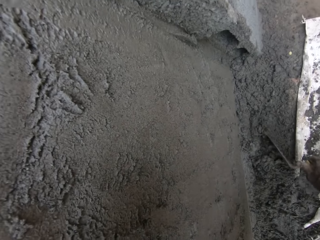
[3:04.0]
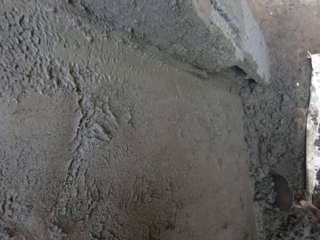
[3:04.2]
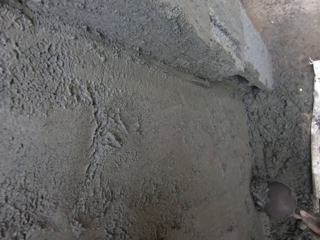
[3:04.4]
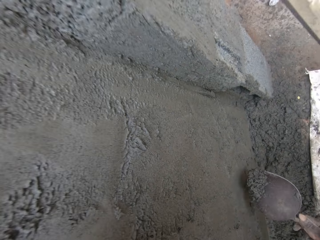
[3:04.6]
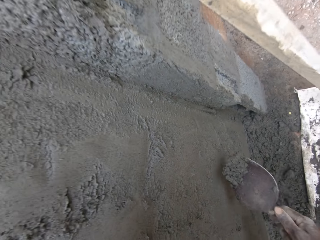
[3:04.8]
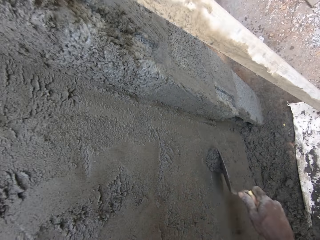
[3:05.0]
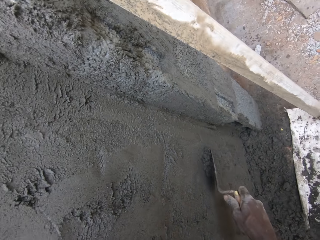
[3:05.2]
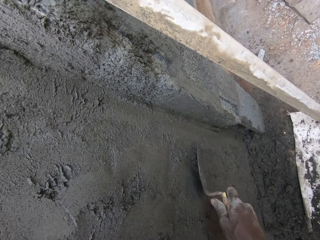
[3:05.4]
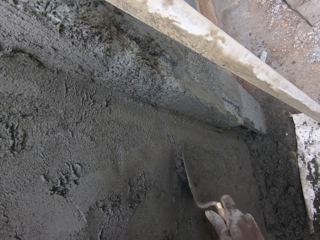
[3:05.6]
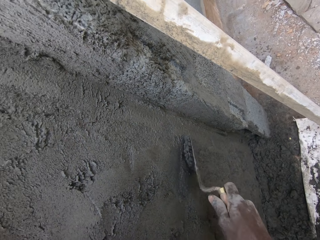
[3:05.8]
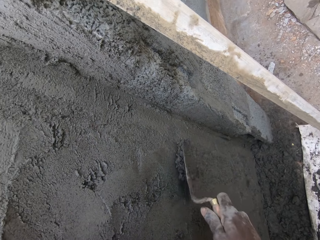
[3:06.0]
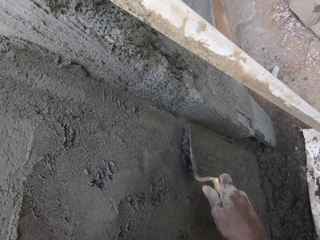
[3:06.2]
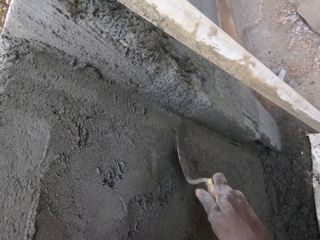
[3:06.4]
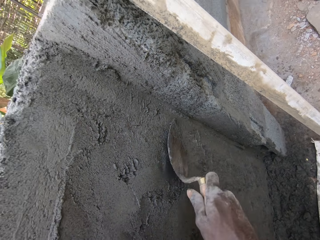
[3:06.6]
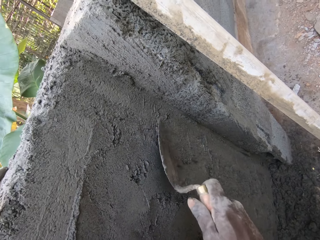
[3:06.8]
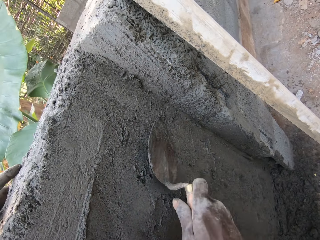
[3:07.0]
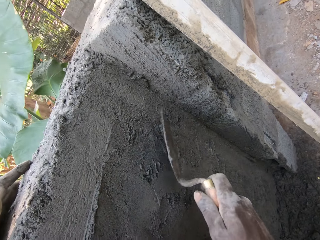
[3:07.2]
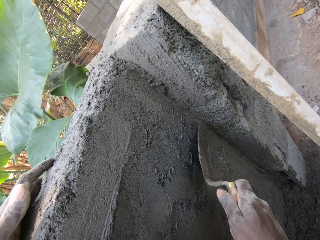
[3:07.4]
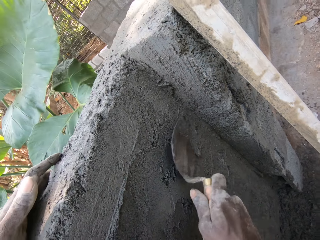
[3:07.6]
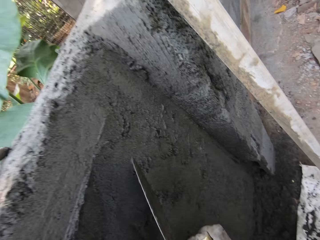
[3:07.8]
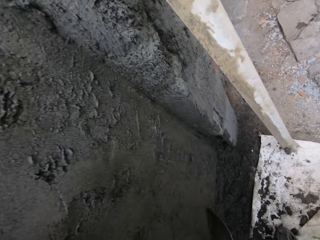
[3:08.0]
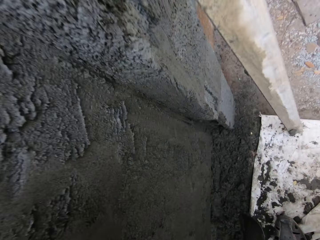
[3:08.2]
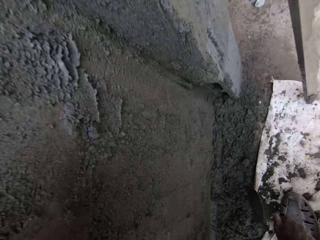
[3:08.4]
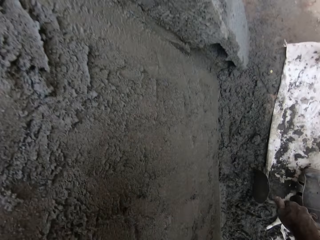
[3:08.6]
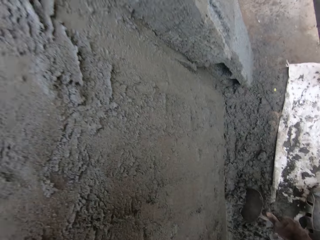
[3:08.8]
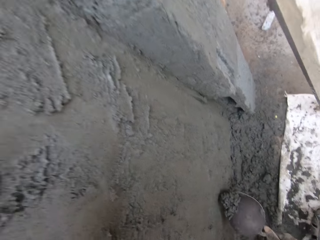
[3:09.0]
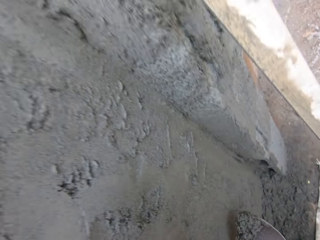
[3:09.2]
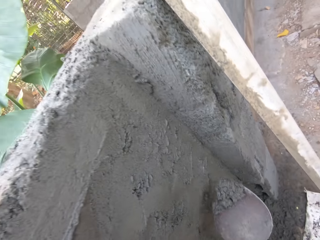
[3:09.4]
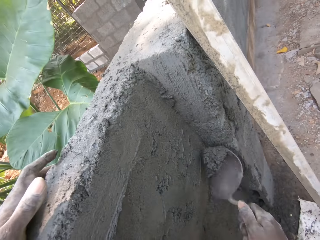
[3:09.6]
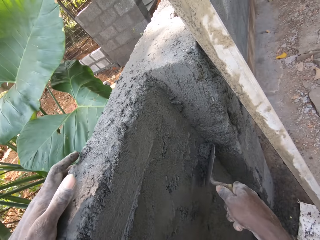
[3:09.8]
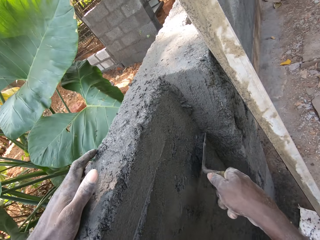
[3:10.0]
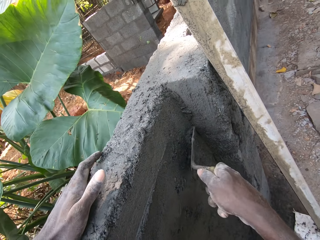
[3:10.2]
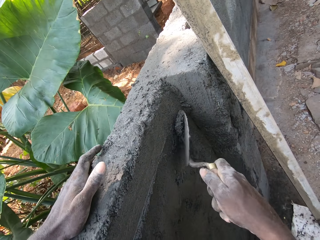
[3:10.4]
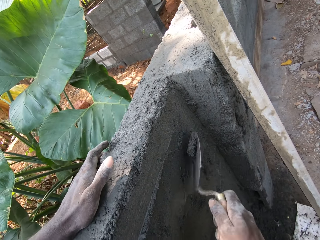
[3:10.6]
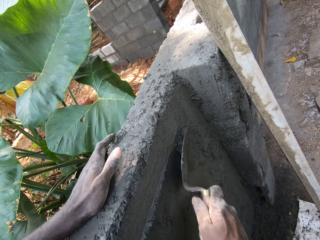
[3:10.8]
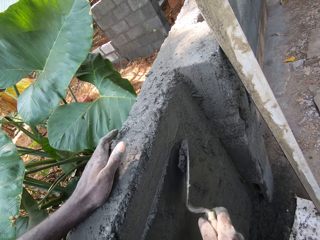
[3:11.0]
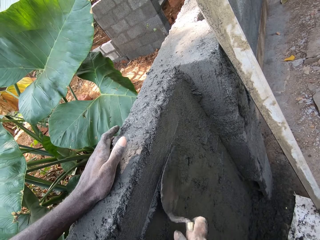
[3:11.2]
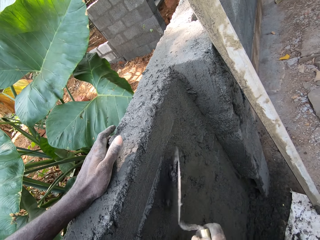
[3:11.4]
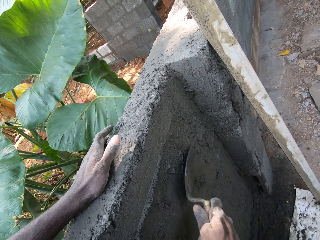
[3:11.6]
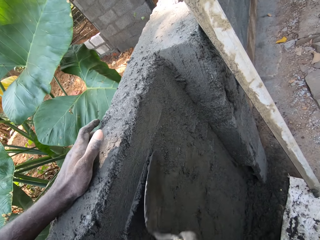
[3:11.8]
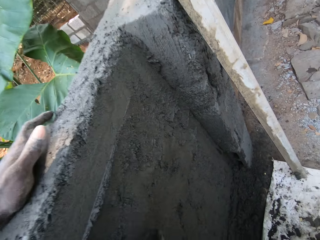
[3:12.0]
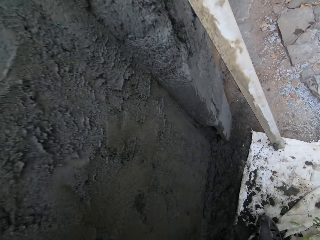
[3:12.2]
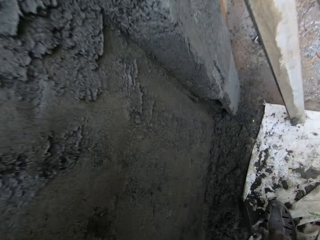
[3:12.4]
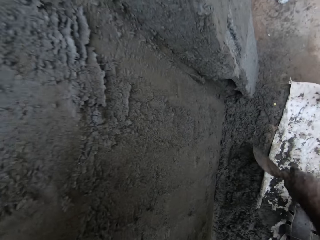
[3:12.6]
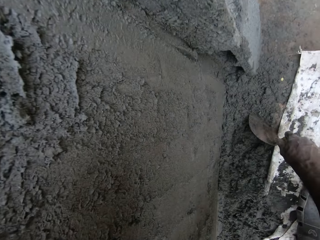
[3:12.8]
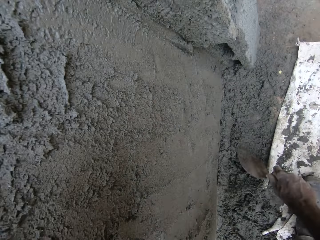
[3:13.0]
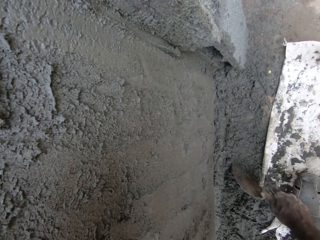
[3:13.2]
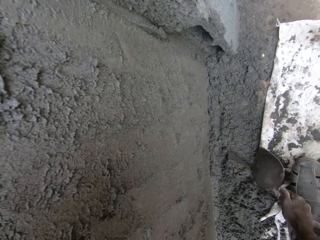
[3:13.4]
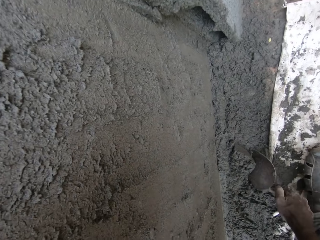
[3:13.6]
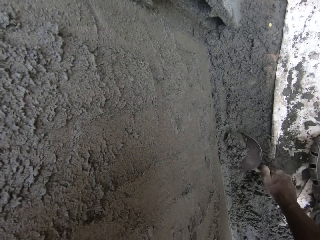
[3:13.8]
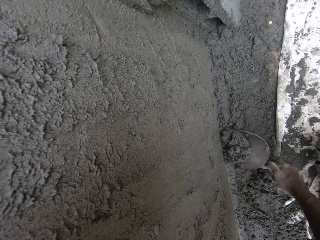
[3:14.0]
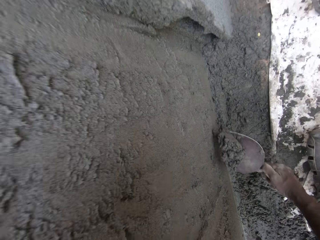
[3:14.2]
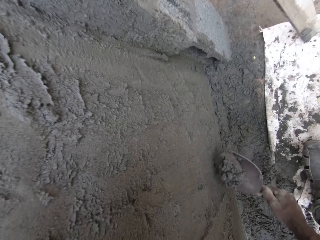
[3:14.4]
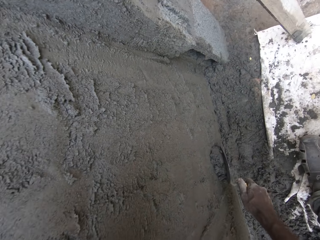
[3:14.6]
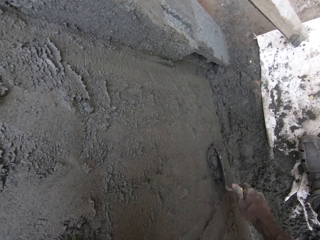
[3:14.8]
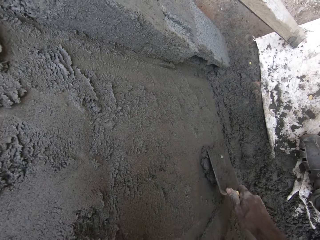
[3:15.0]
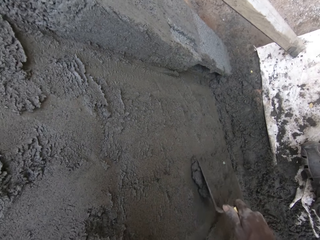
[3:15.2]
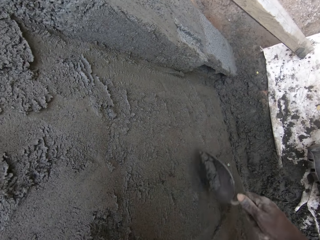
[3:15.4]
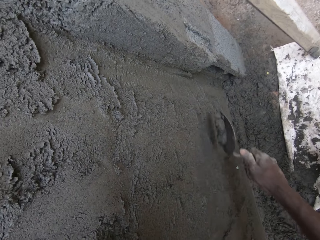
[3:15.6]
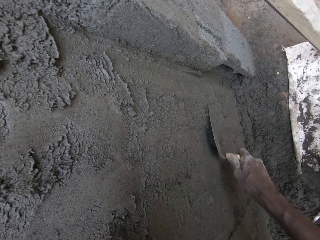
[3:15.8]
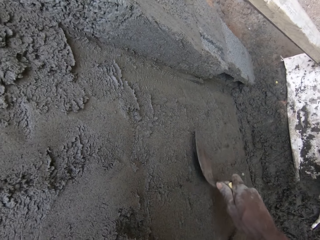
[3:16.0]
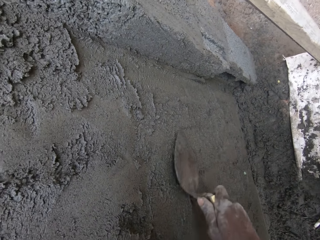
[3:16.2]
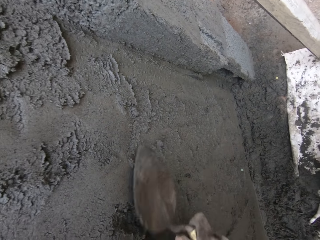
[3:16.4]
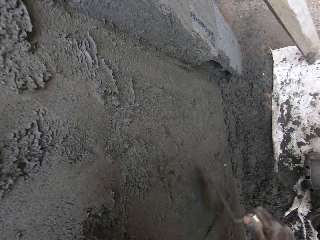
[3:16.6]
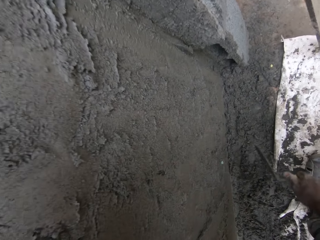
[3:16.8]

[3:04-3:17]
The camera wearer scoops cement from the ground with the hand trowel in his right hand. He plasters the wall with the hand trowel in his right hand. He scoops the cement from the ground with the hand trowel in his right hand. He plasters the wall with the hand trowel in his right hand. He scoops the cement from the ground with the hand trowel in his right hand. He plasters the wall with the hand trowel in his right hand.

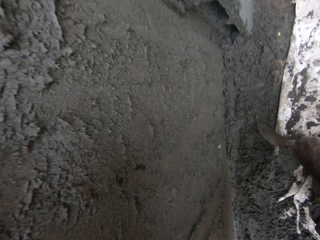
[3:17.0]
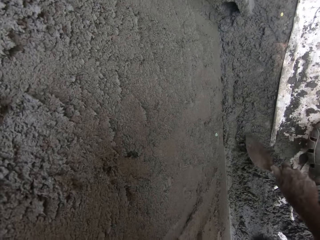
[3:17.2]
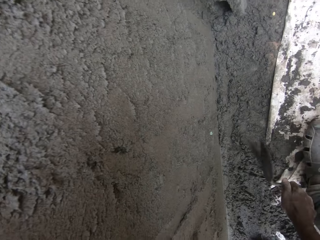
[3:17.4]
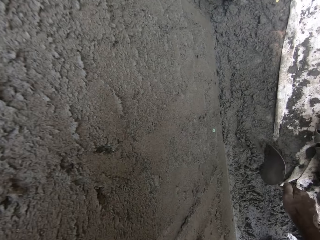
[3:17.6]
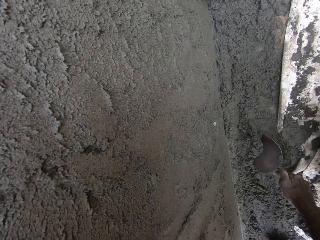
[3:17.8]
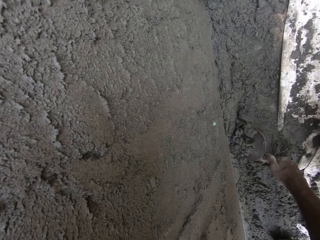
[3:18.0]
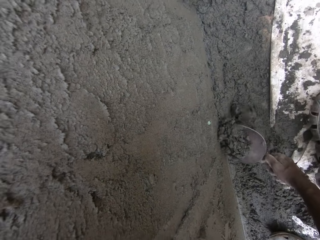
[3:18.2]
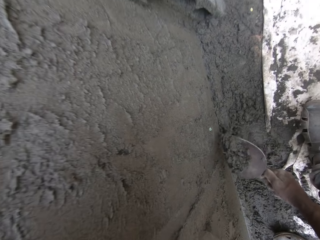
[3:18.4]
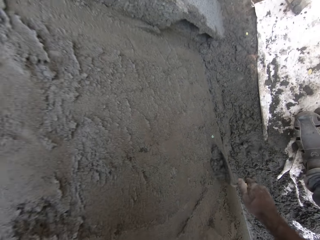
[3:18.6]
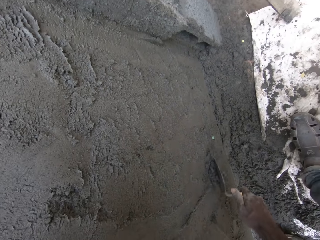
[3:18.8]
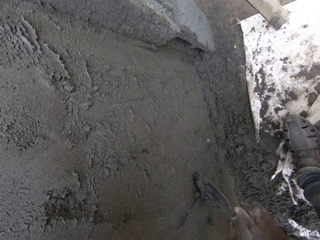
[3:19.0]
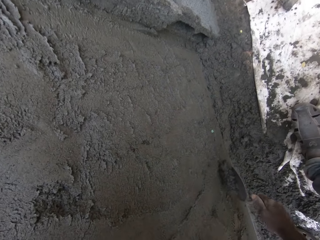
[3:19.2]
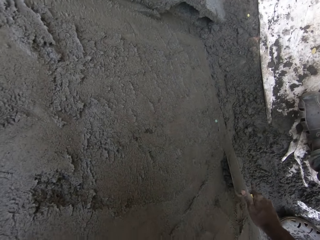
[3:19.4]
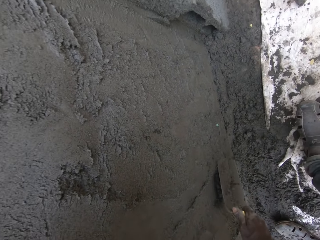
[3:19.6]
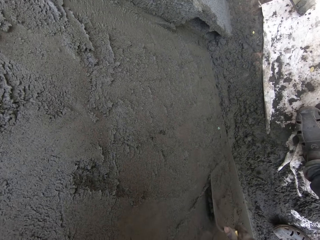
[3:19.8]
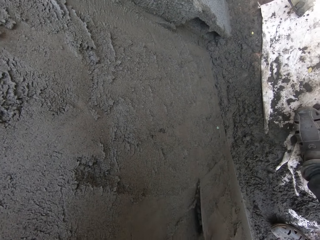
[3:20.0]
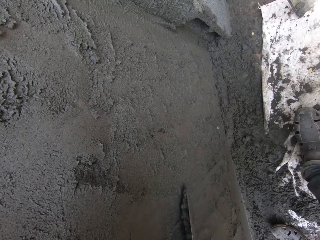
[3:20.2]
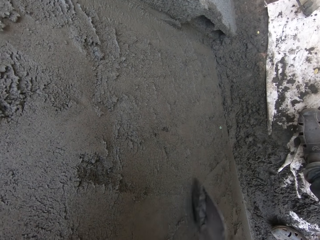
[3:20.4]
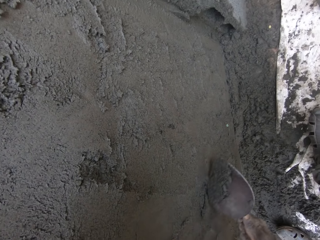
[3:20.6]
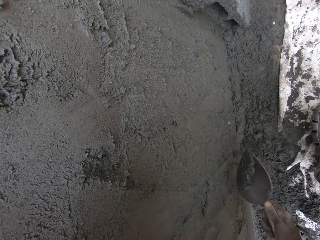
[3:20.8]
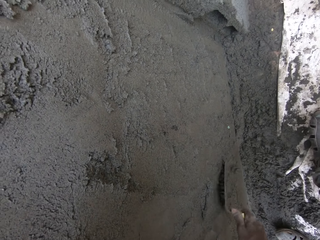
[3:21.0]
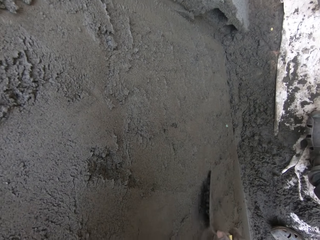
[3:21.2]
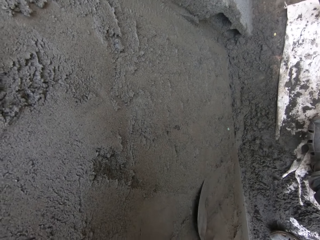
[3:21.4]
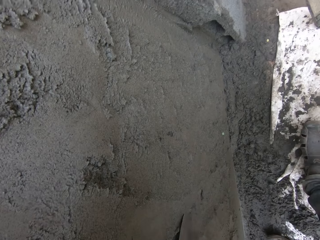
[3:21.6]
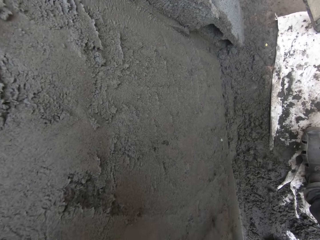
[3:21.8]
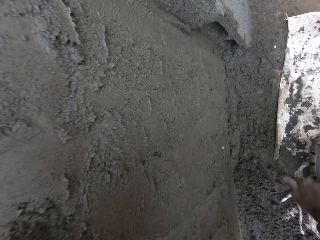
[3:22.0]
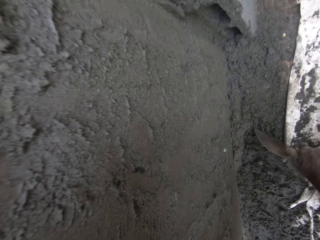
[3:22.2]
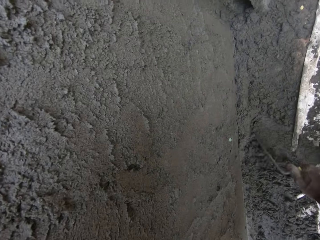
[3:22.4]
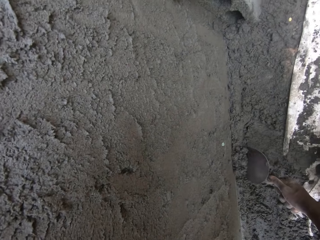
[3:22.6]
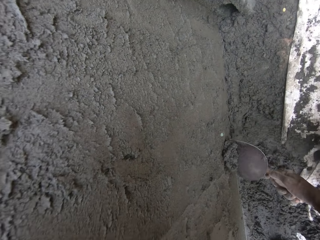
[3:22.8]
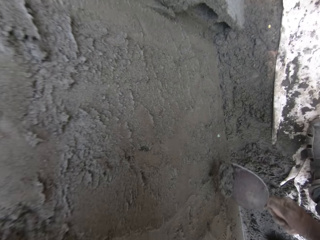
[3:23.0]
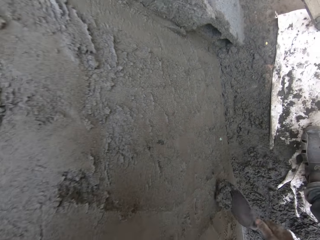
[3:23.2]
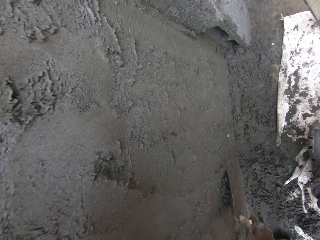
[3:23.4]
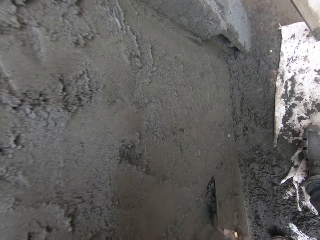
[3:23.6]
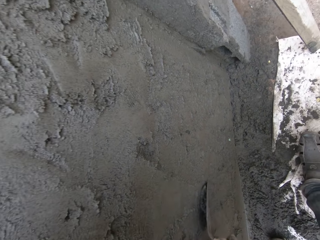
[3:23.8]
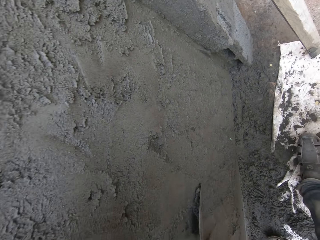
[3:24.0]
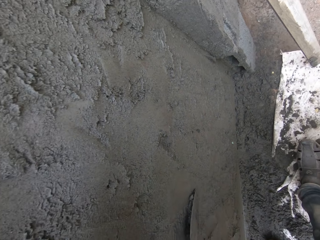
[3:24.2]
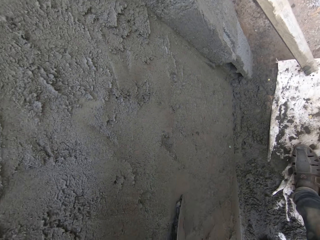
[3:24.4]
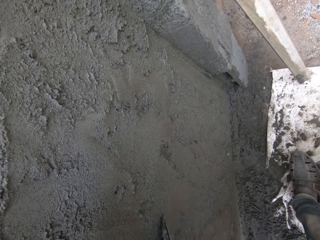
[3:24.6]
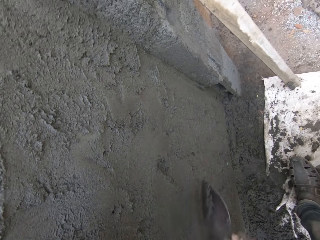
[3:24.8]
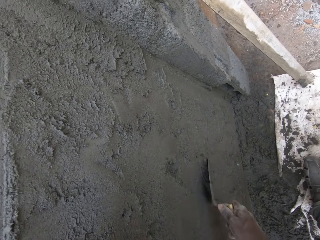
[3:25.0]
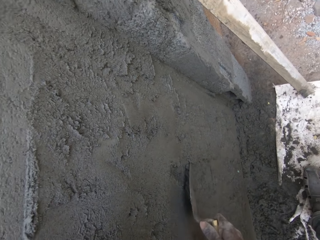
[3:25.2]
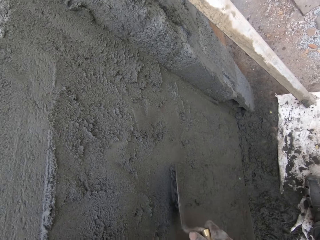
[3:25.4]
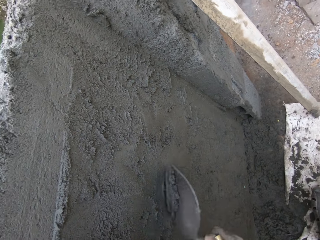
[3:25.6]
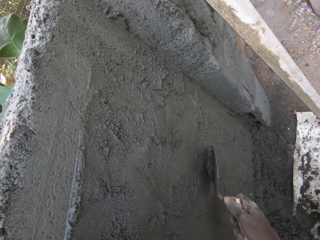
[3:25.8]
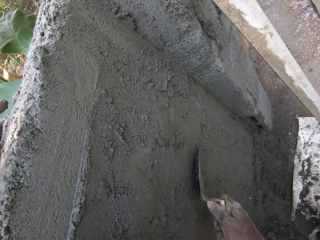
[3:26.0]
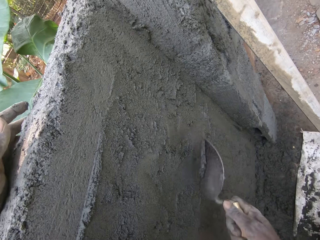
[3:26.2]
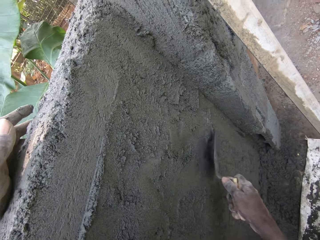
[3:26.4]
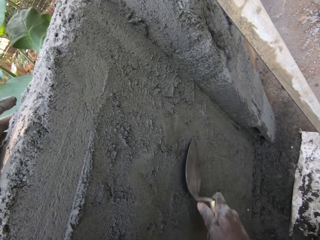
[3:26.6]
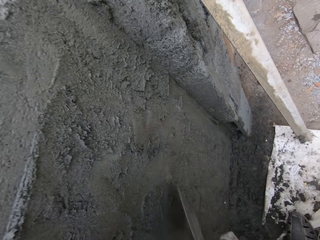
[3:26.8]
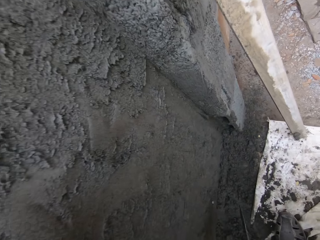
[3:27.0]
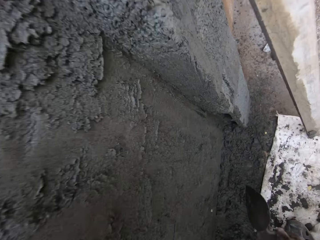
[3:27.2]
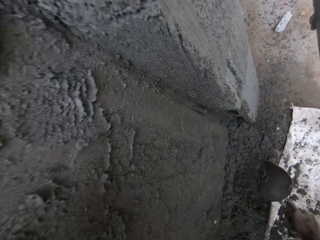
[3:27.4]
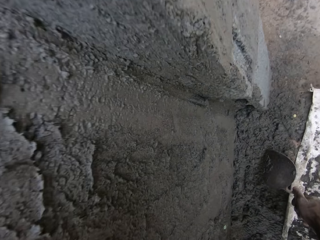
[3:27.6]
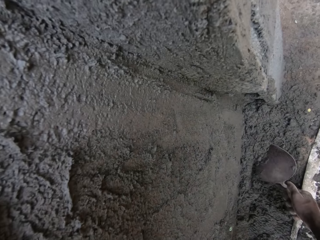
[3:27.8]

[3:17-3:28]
The camera wearer scoops cement from the ground with the hand trowel in his right hand. He plasters the wall with the hand trowel in his right hand. He scoops cement from the ground with the hand trowel in his right hand. He plasters the wall with the hand trowel in his right hand.
